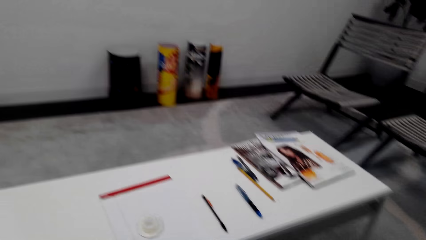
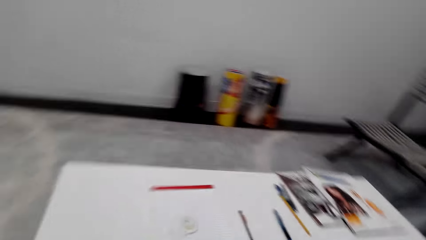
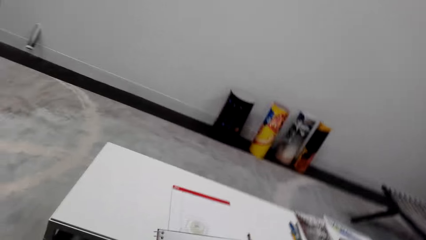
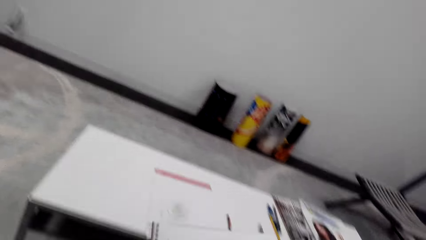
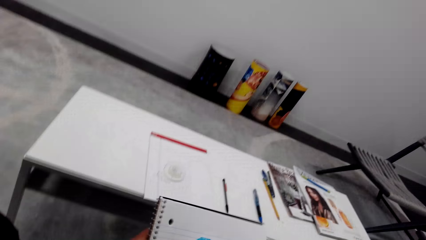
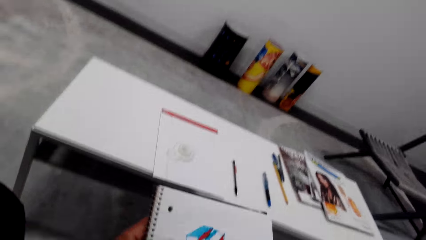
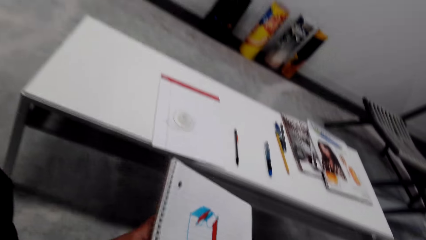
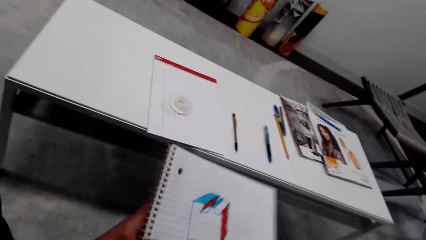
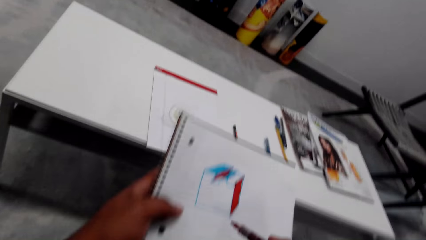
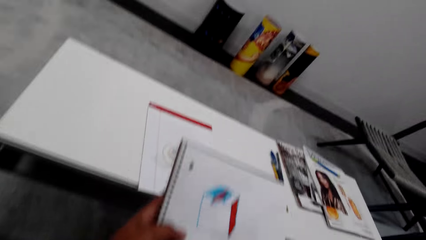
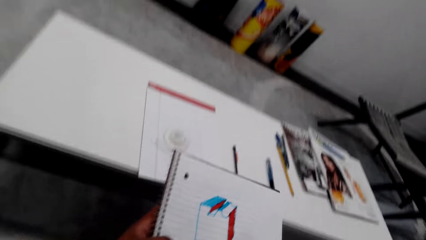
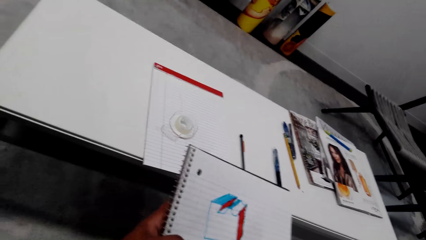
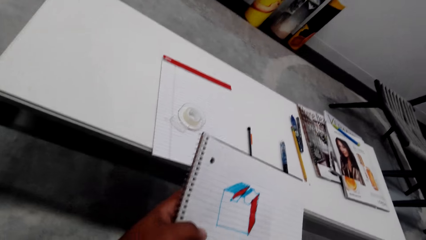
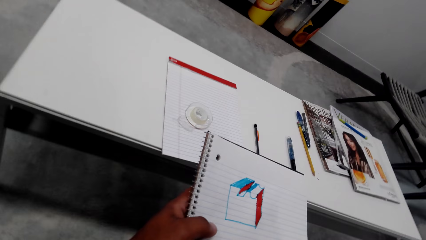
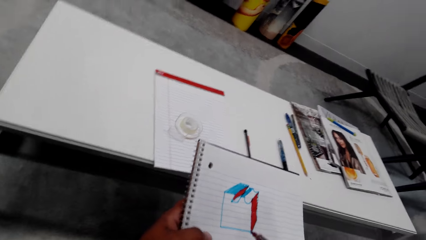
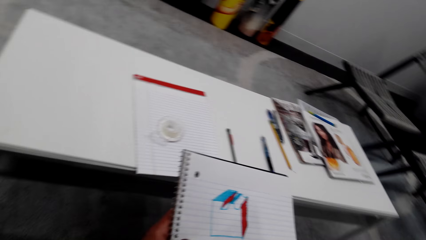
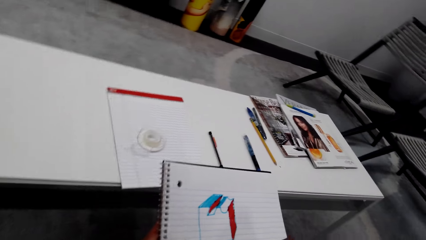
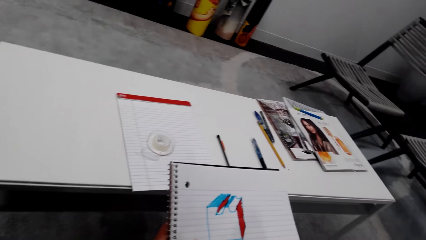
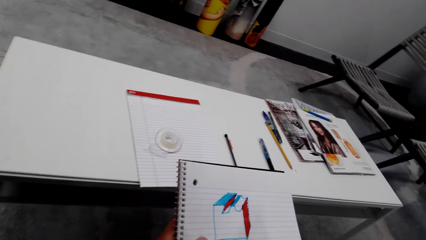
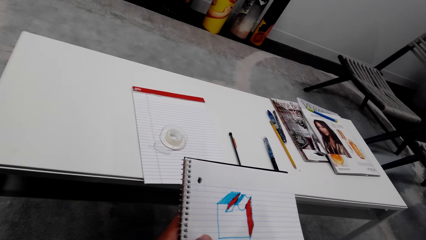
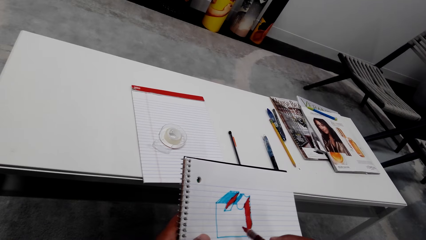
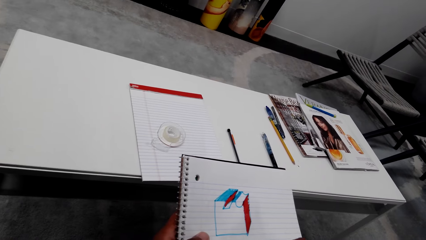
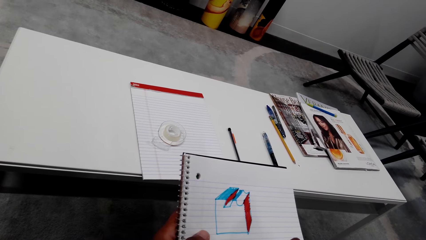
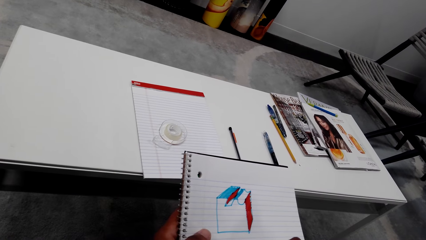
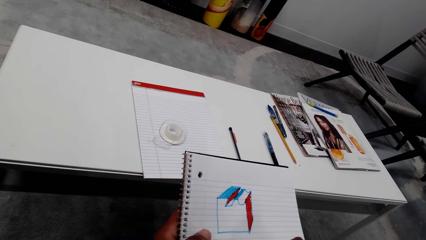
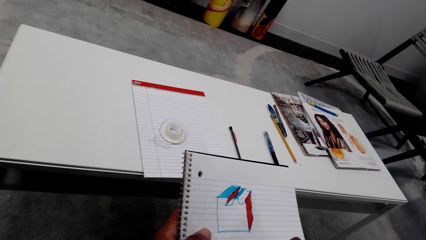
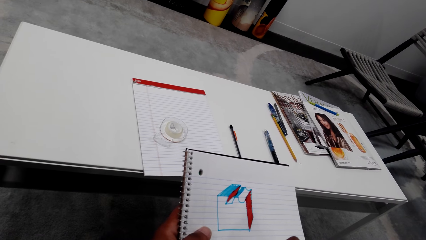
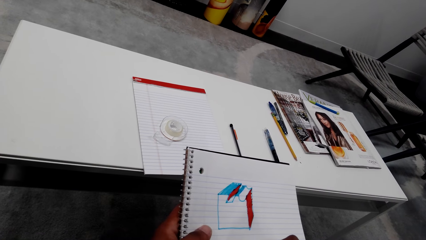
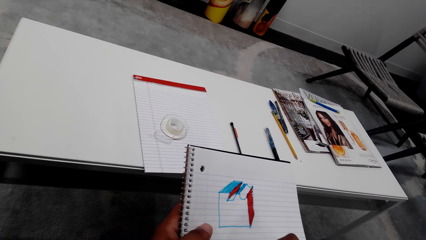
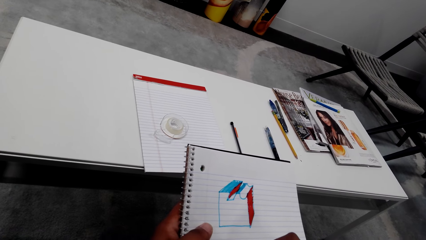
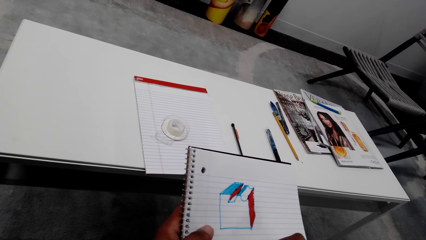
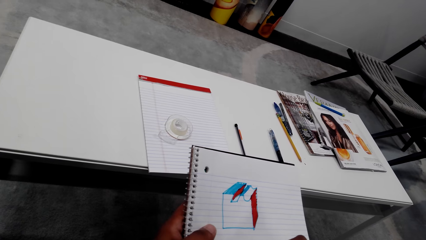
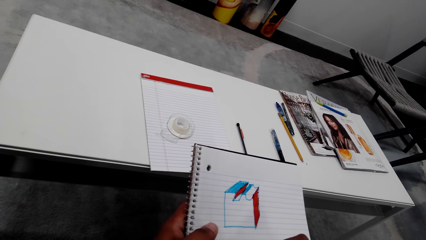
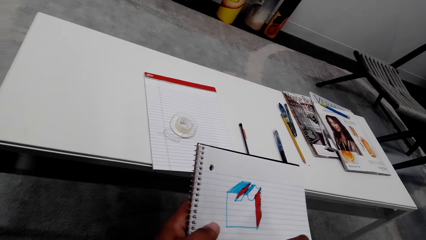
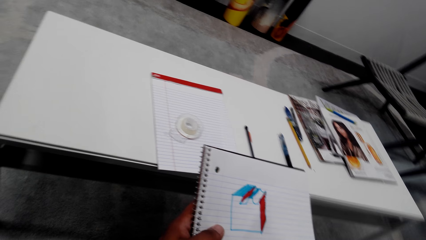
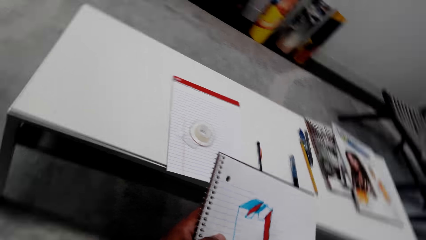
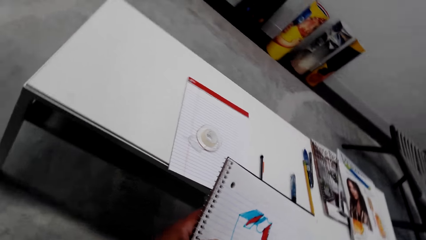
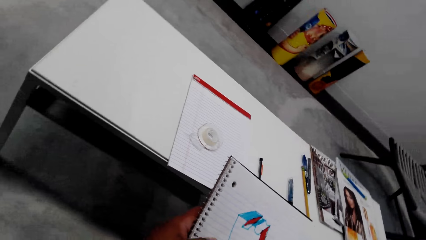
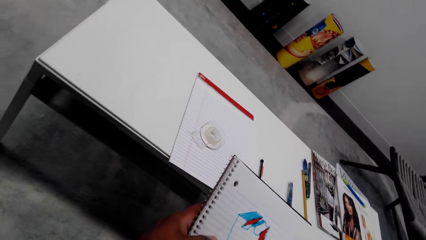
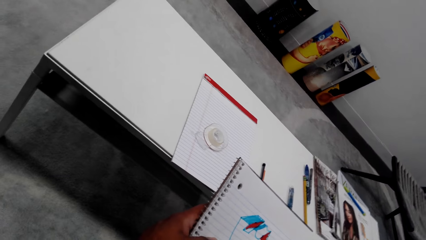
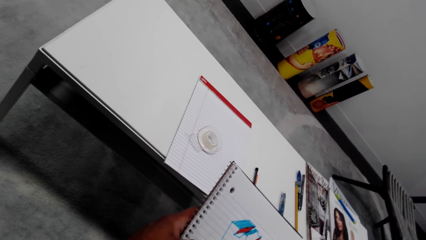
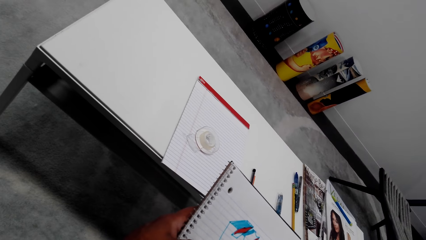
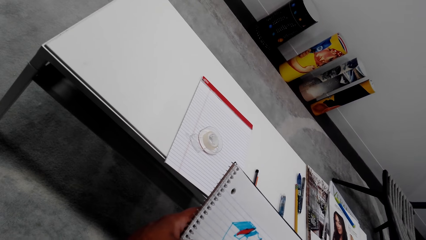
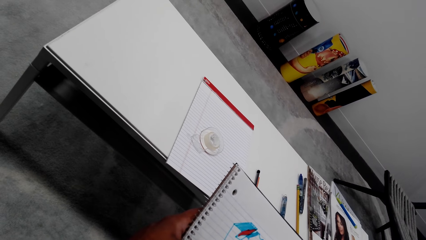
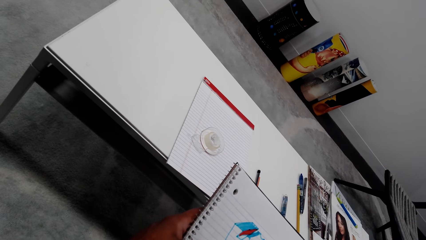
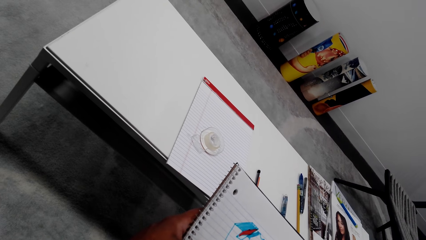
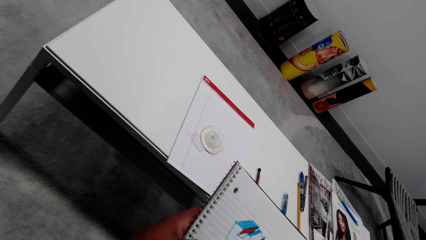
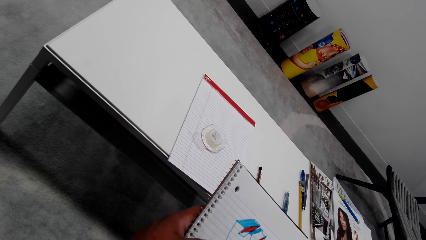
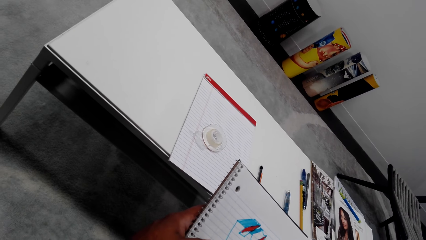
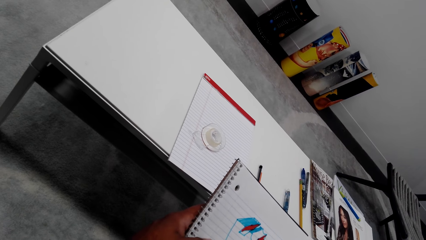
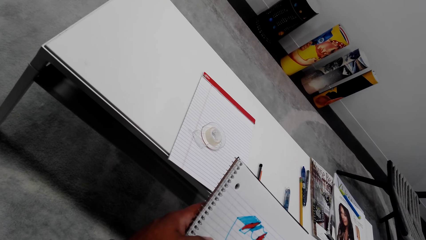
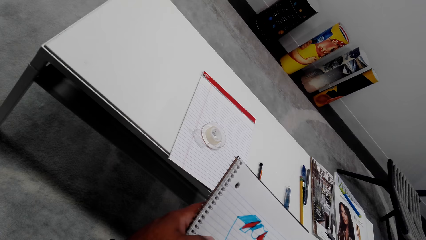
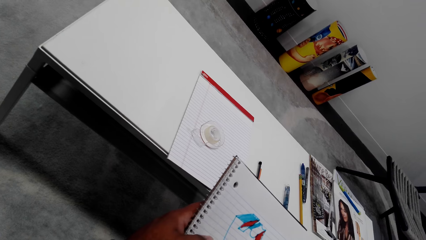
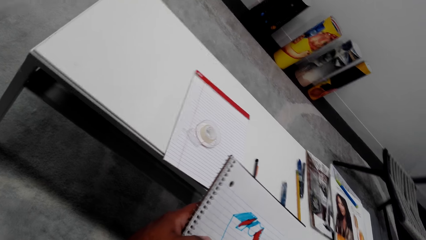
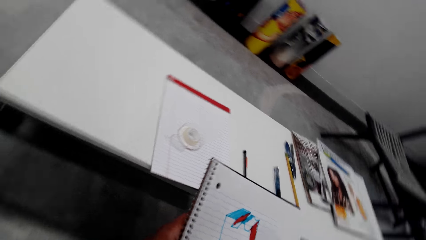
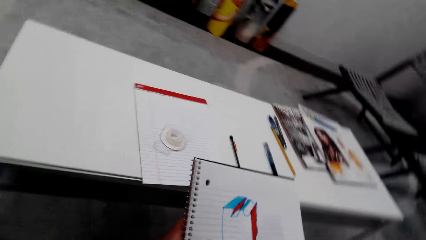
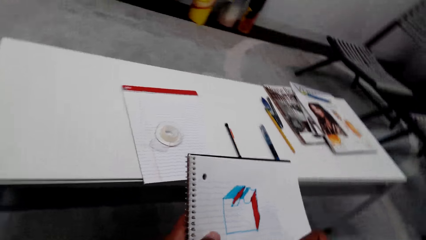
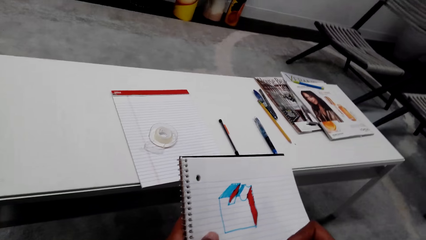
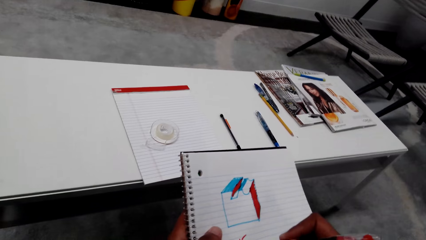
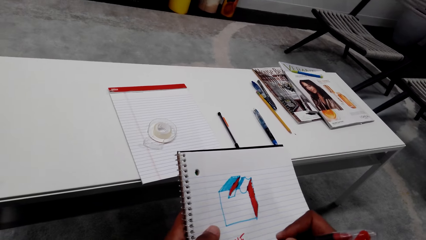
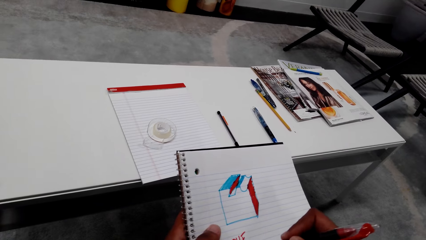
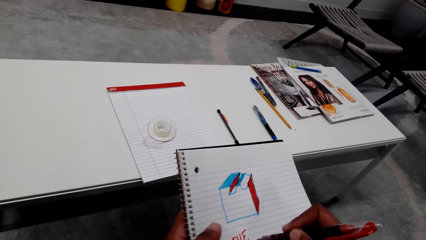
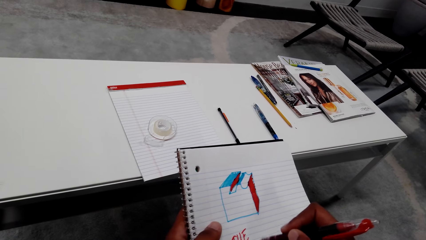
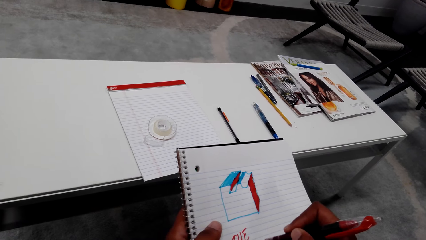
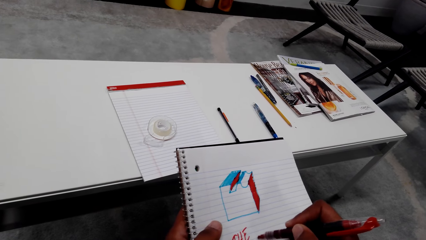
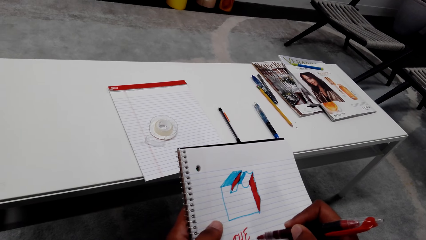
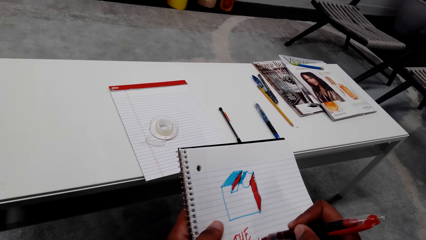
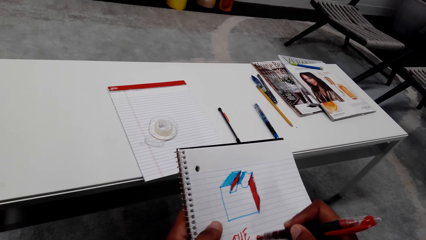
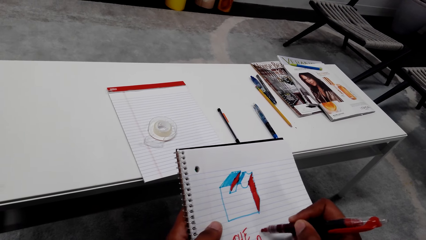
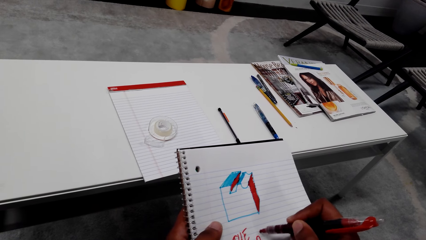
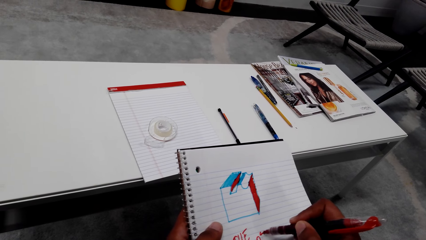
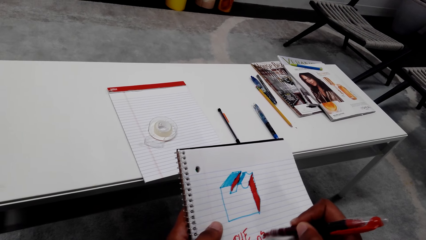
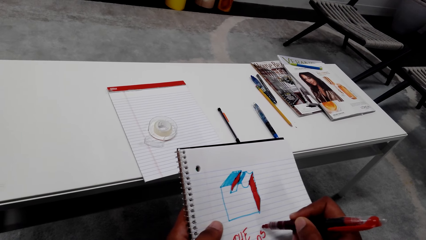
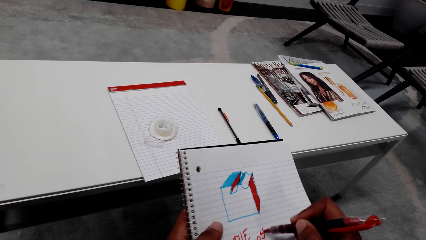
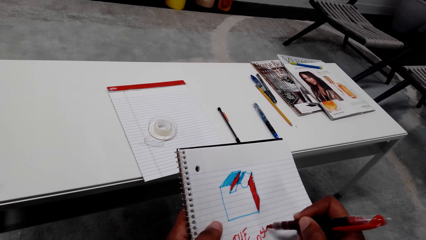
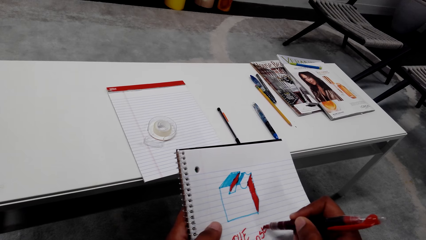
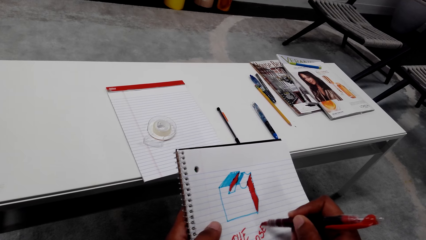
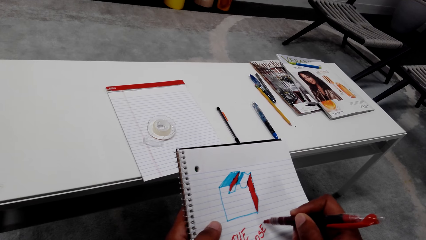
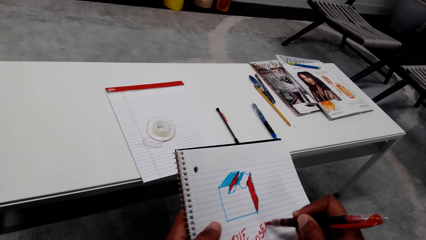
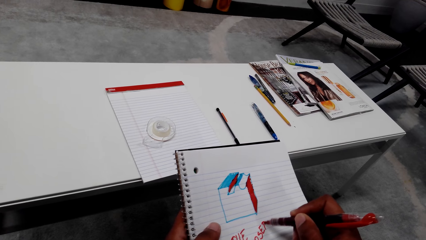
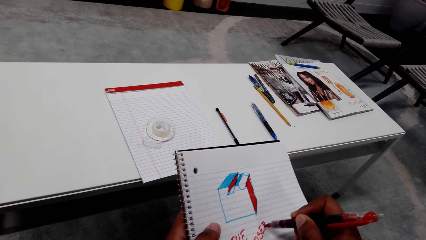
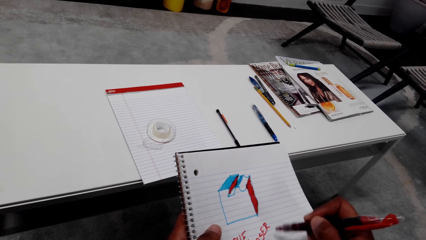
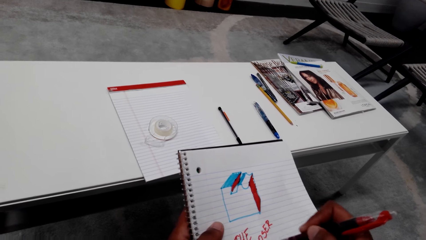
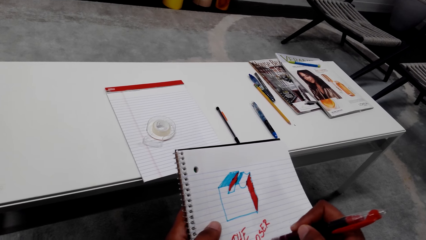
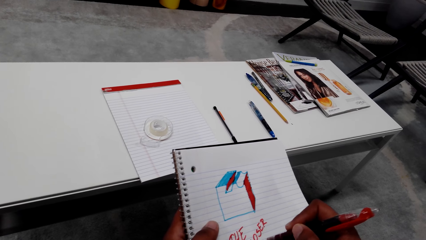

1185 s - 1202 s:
The camera wearer looks around. He moves his head. He lifts the book, moves the book, lifts the book, and moves the book. He writes on the book. He lifts the marker pen. He looks at the book. He moves the marker pen. He draws on the book with a drawing pen. He looks at the book. He writes on the book with the marker pen.
